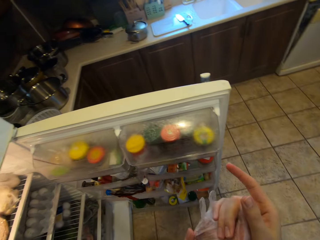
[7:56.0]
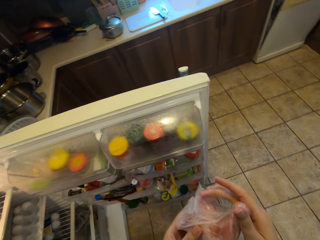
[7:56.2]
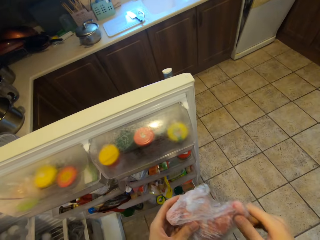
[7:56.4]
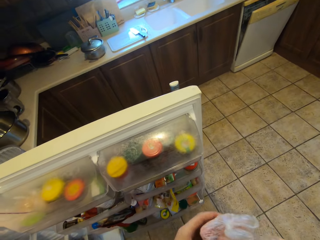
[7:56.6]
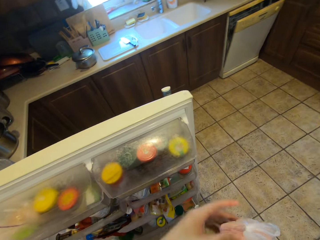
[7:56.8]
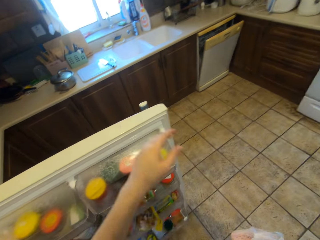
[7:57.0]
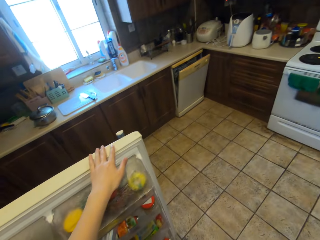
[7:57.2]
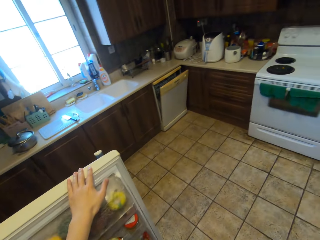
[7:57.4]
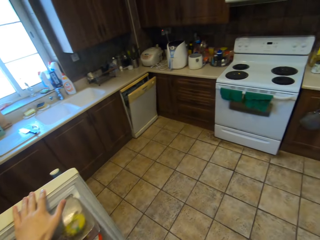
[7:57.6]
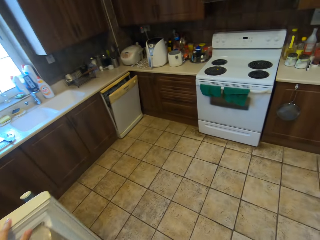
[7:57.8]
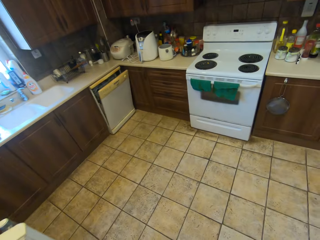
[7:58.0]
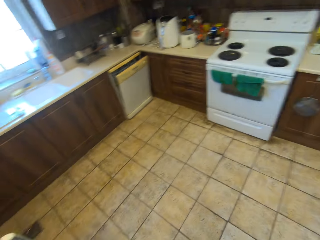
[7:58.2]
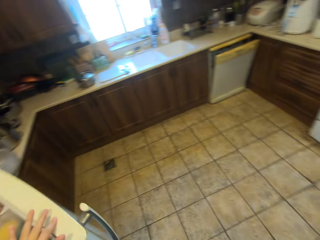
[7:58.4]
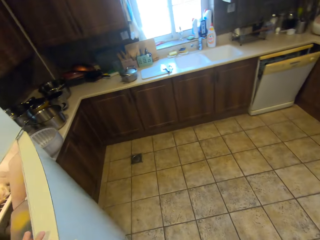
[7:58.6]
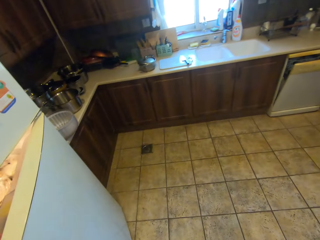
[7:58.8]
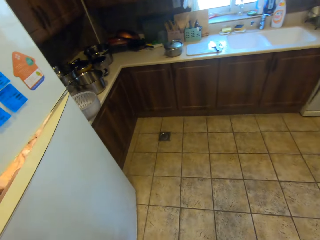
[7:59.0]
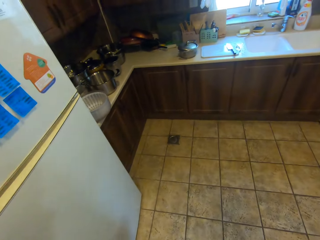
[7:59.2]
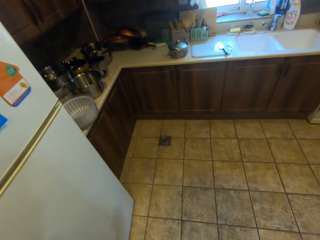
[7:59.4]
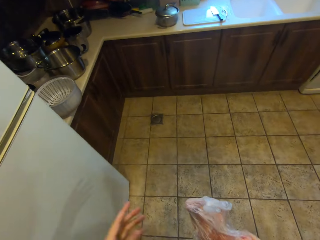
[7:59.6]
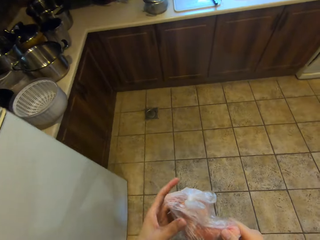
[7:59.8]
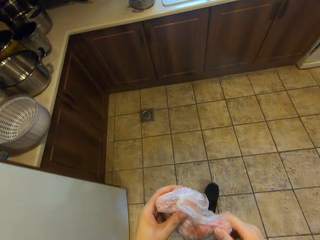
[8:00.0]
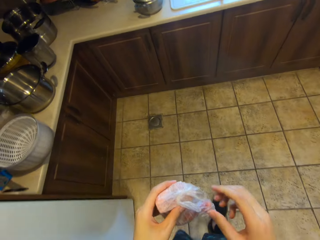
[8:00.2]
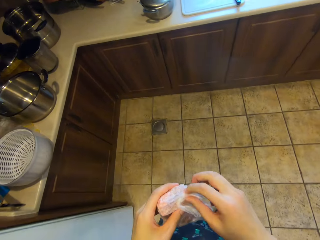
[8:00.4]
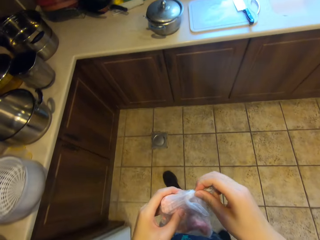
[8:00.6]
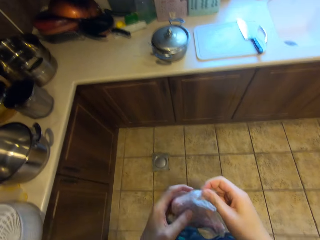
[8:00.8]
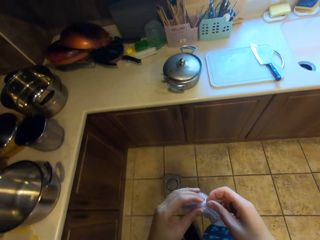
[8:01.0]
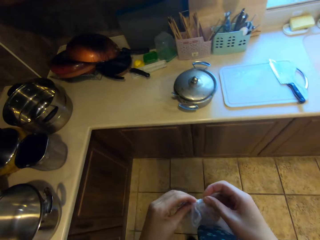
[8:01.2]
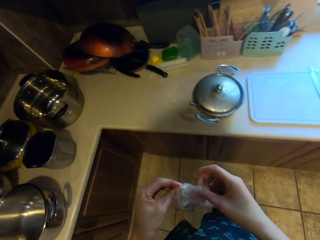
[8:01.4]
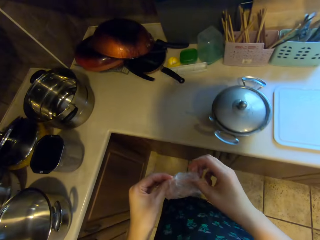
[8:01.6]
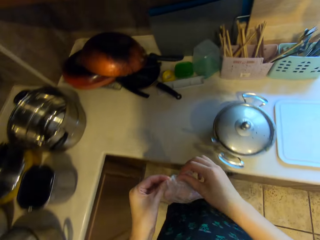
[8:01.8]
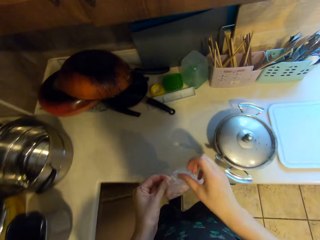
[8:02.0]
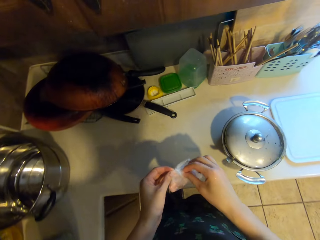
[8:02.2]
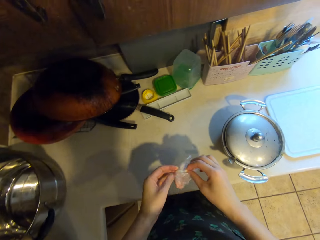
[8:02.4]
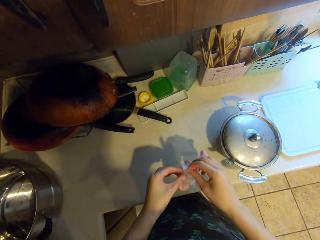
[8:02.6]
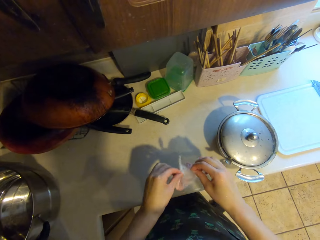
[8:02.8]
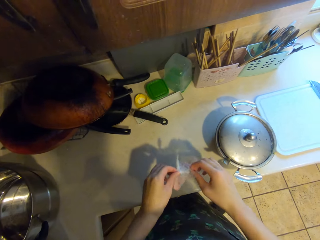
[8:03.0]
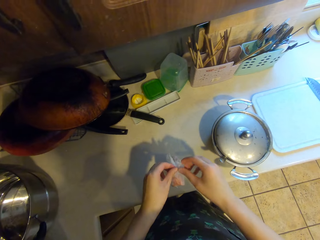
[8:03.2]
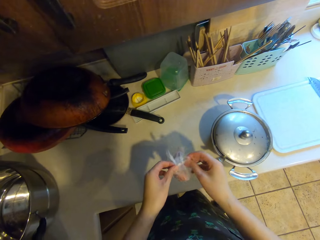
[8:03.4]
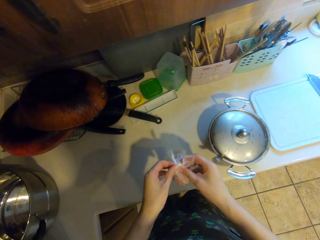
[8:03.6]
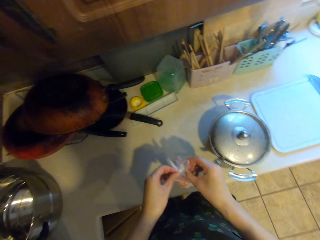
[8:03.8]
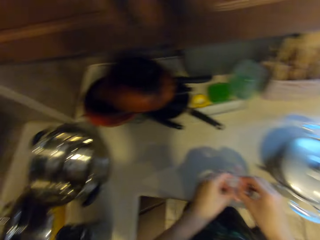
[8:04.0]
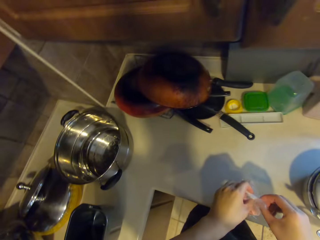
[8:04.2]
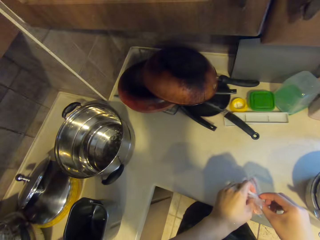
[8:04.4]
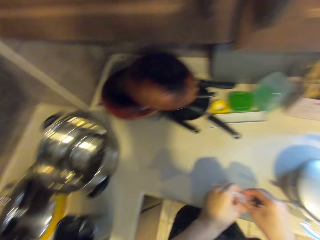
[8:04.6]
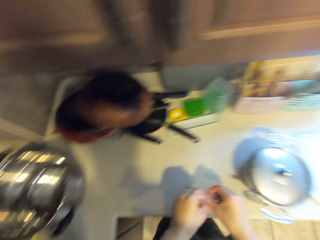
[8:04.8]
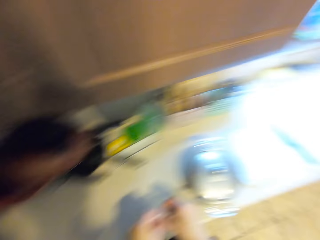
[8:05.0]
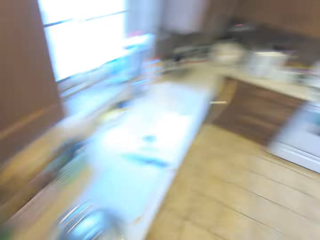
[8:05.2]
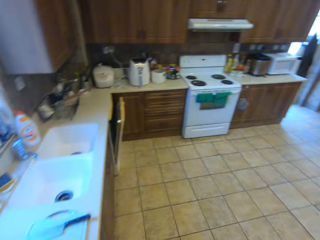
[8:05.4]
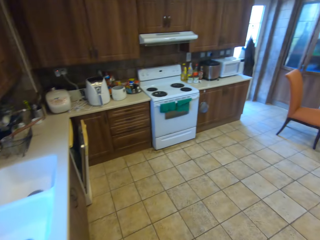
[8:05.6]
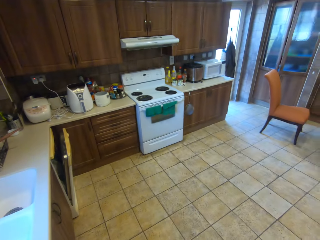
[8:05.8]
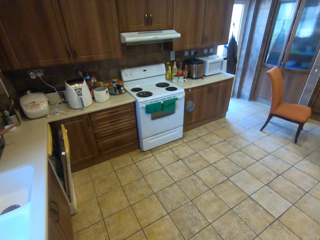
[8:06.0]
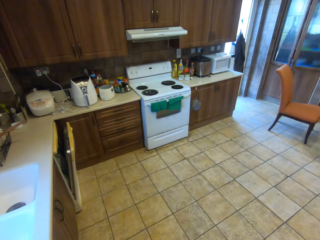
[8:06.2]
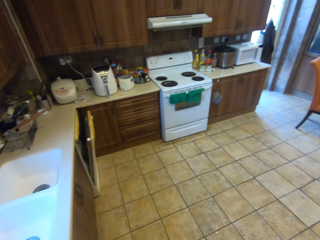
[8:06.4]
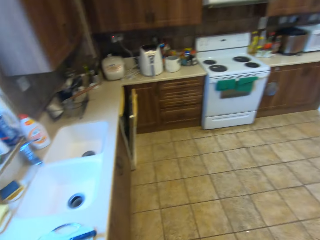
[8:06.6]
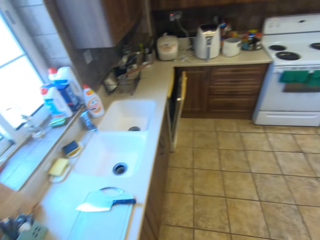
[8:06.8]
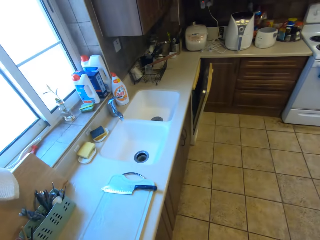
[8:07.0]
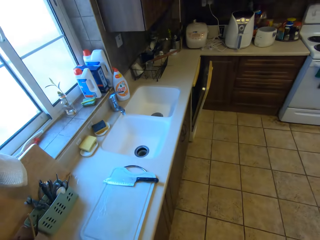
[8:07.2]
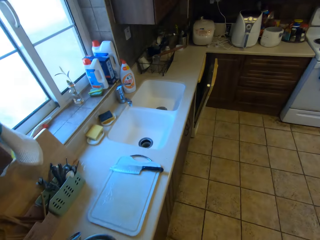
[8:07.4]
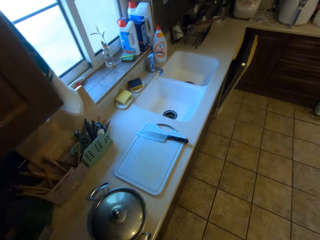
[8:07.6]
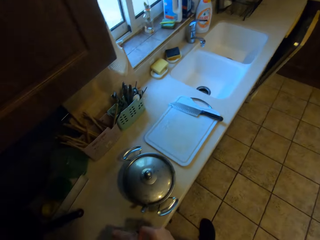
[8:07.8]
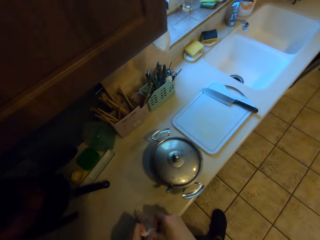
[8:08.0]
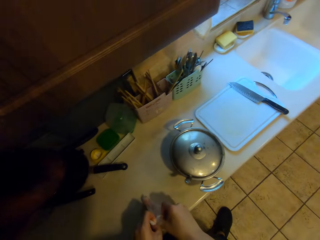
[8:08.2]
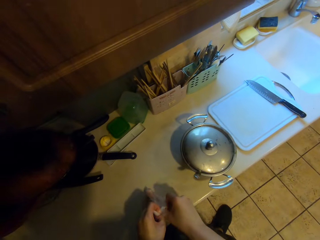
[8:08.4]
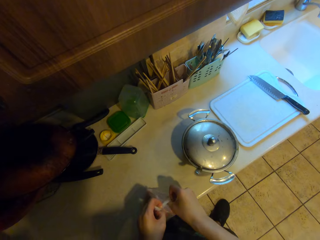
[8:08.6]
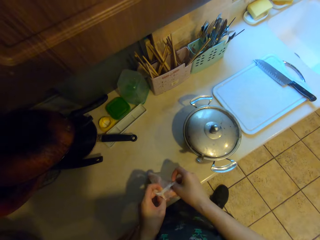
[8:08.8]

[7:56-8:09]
The camera wearer passes the piece of chicken in her left hand to her right hand. She closes the door of the fridge with her left hand. She passes the piece of chicken in her right hand to her left hand. She walks around. She opens the pack of chicken with her hands. She looks around the kitchen.

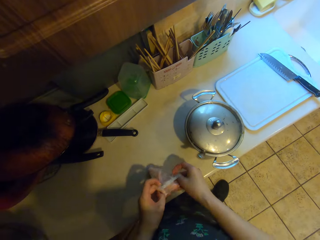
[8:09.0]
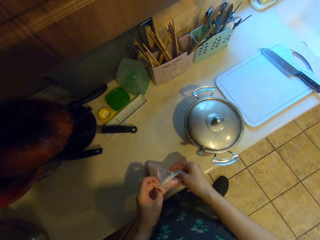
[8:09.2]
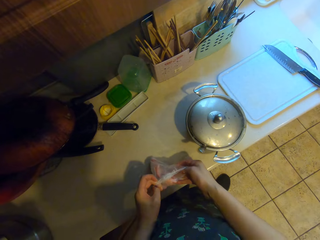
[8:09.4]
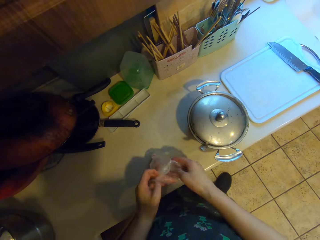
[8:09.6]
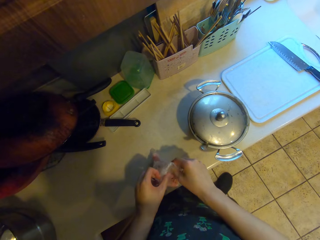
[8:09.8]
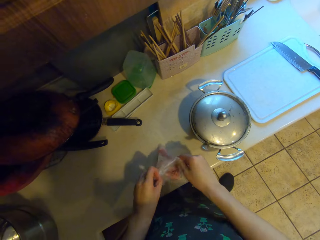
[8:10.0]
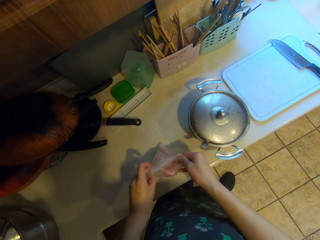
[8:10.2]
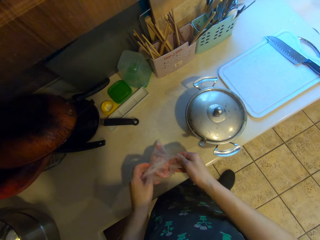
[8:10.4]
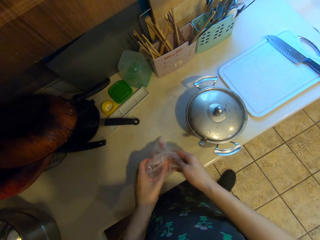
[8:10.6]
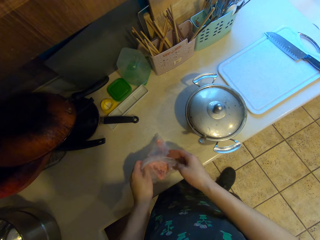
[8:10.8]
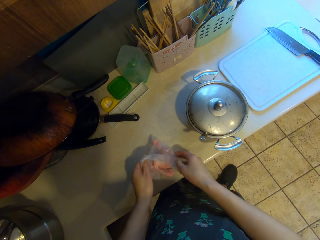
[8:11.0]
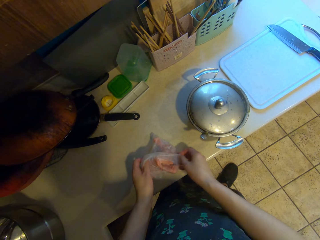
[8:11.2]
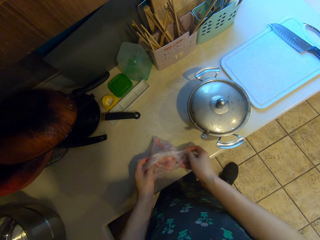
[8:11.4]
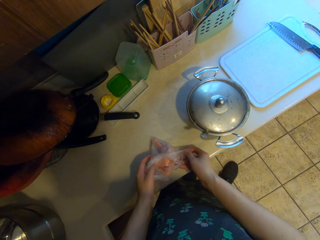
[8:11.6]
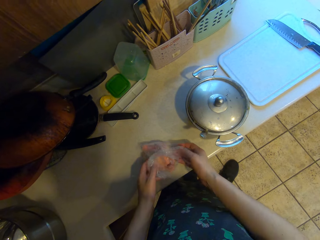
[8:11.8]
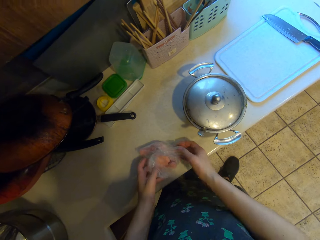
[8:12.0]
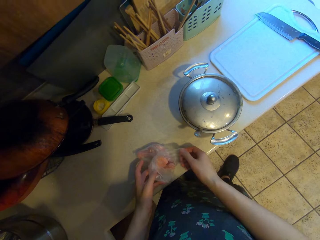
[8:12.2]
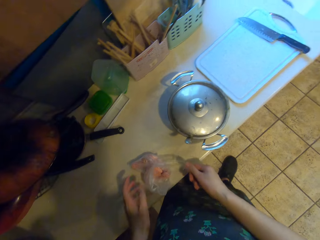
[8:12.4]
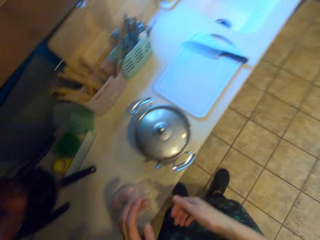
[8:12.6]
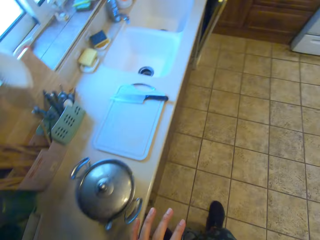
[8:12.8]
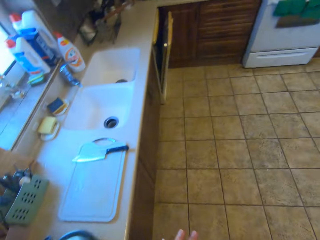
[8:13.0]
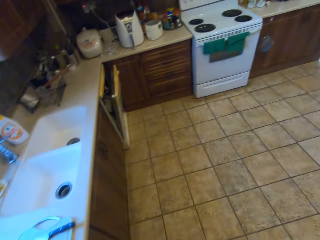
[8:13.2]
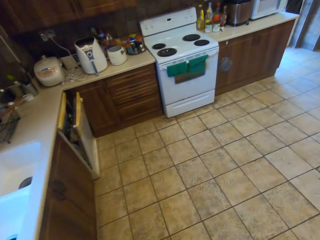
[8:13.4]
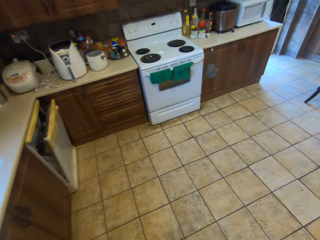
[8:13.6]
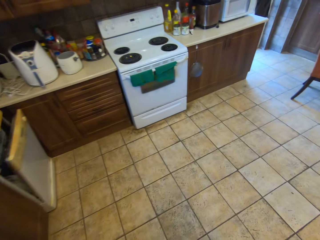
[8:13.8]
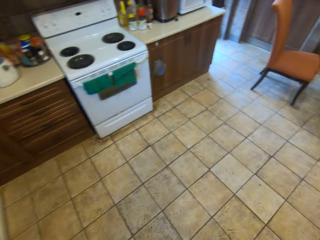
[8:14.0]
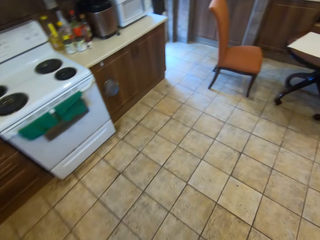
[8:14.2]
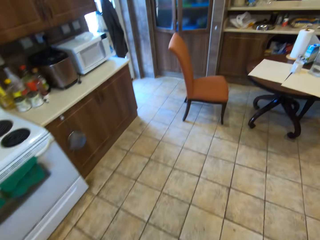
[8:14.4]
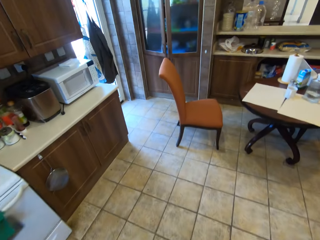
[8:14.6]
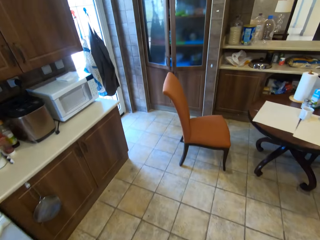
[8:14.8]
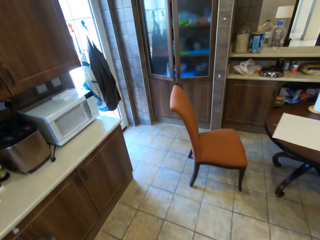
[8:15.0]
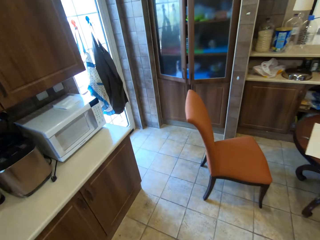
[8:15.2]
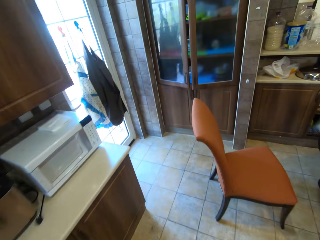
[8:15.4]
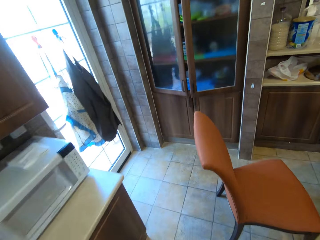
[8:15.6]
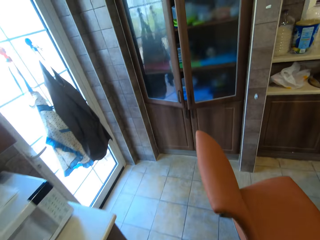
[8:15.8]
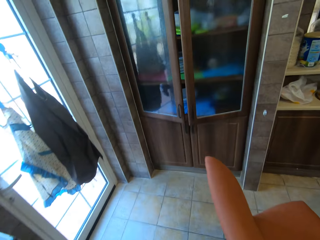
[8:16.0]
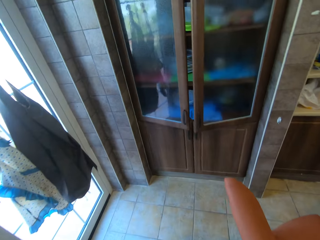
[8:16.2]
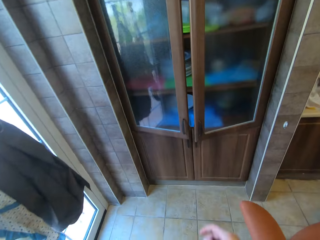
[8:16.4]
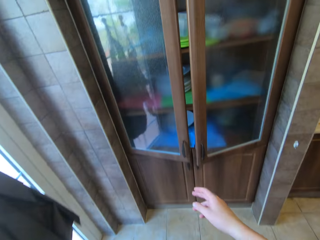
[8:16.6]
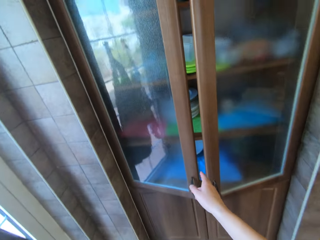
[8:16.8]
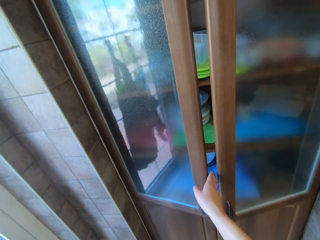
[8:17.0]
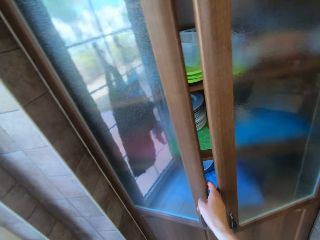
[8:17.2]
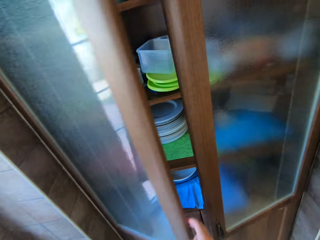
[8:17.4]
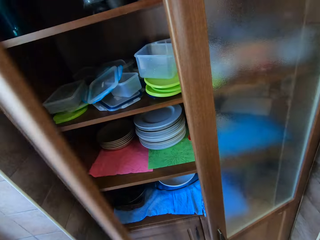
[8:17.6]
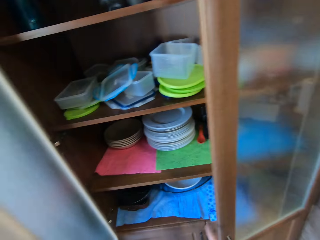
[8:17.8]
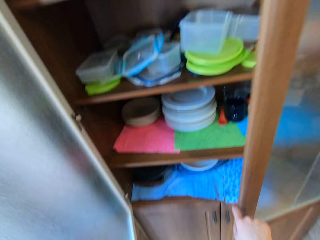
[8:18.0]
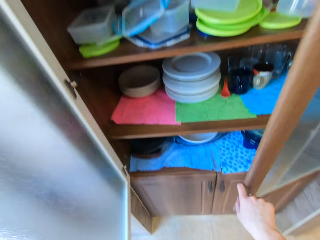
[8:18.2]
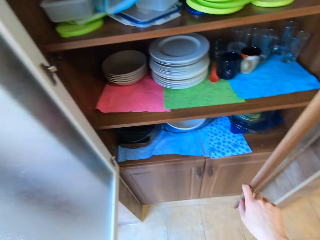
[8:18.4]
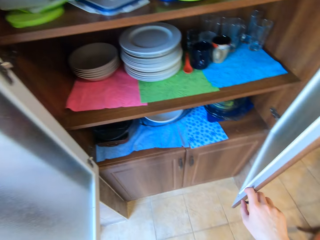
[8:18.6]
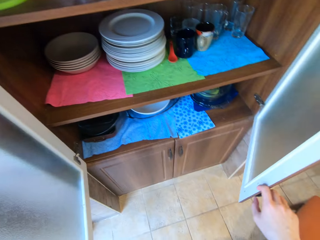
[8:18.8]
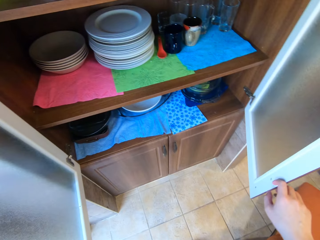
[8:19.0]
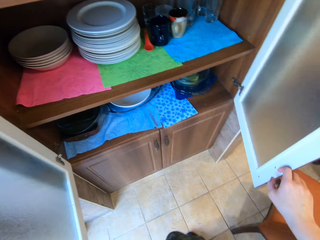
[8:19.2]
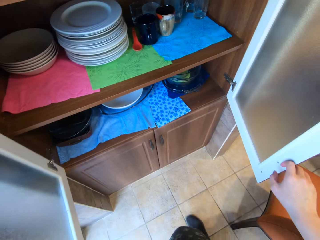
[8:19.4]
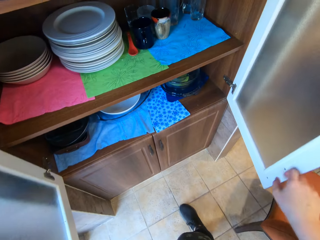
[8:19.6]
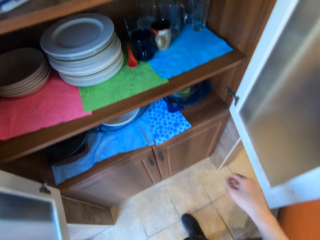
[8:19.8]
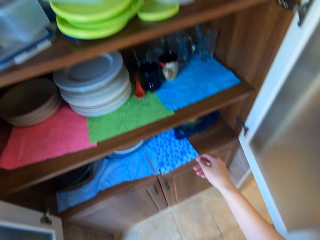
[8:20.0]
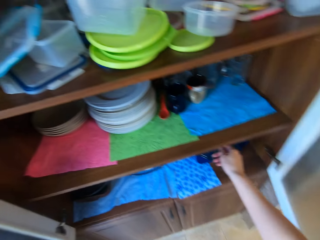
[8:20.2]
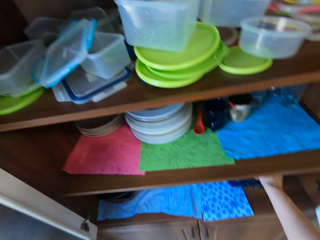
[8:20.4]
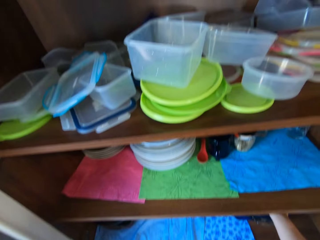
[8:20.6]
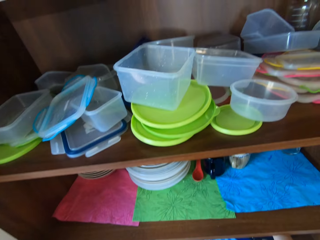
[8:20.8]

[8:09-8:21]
The camera wearer walks around the kitchen. She opens the kitchen cupboard with her right hand.
